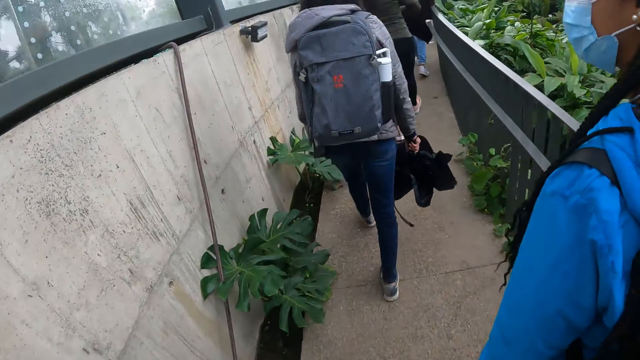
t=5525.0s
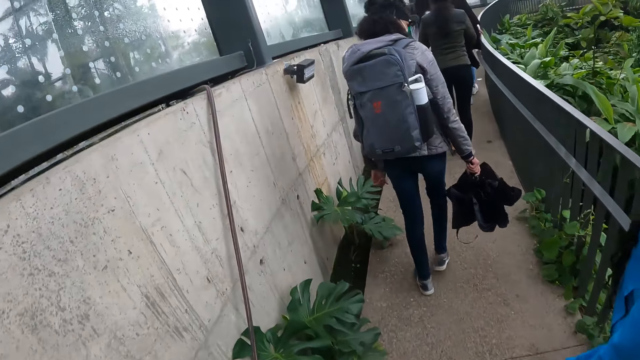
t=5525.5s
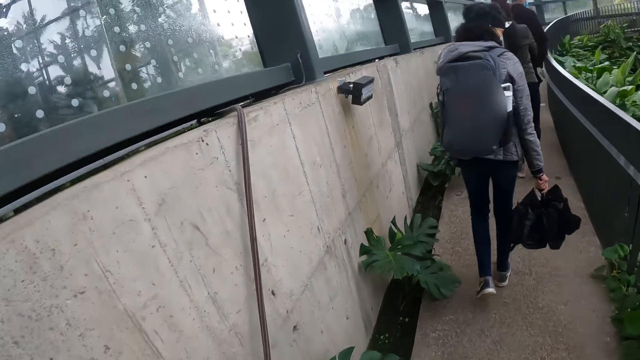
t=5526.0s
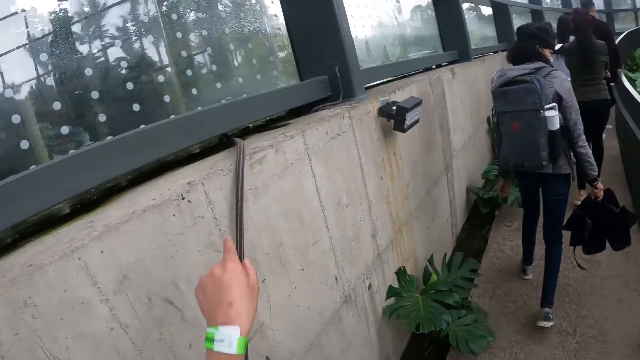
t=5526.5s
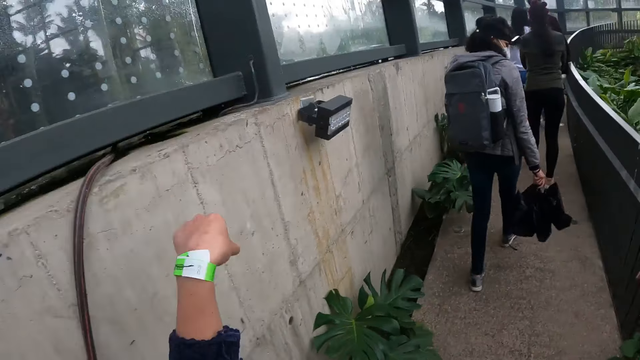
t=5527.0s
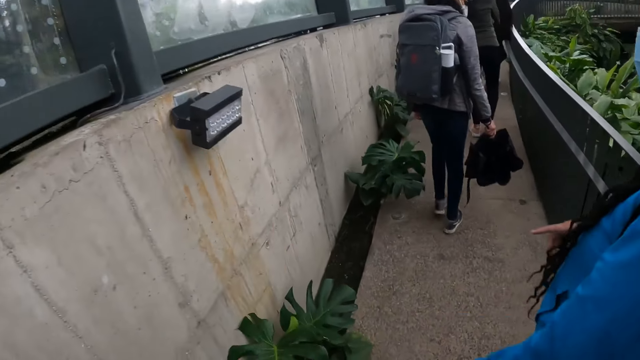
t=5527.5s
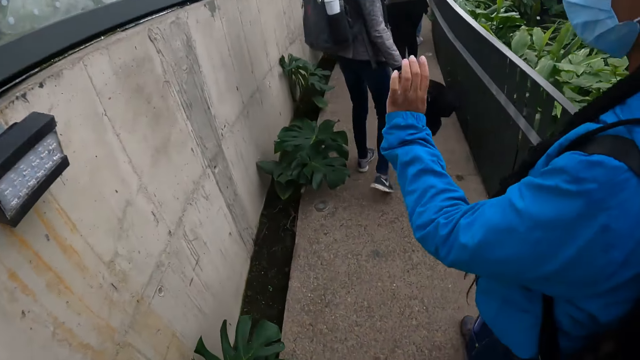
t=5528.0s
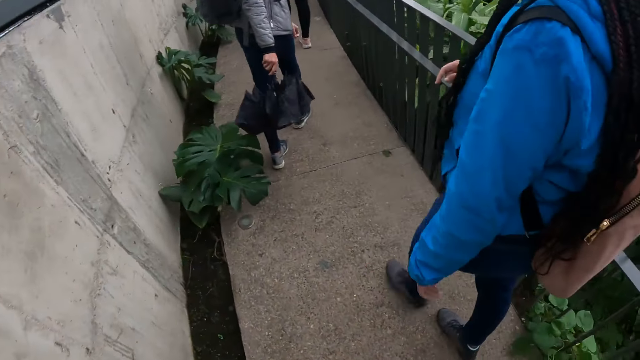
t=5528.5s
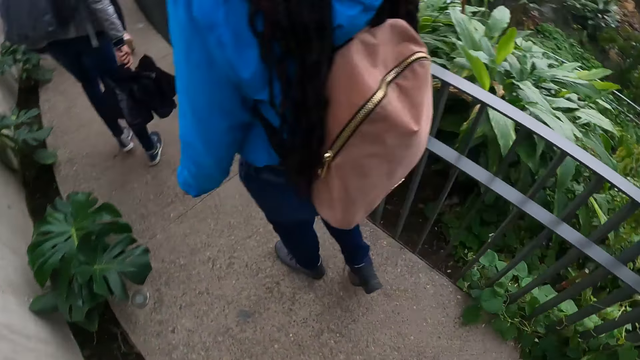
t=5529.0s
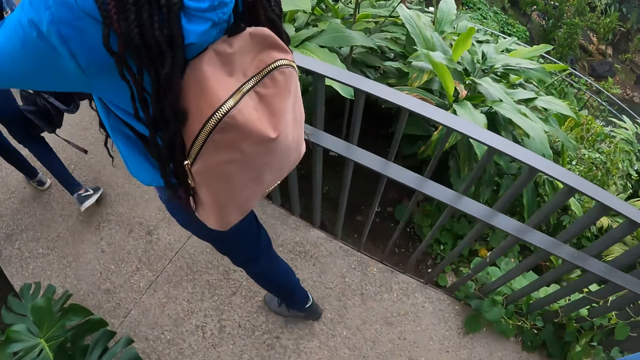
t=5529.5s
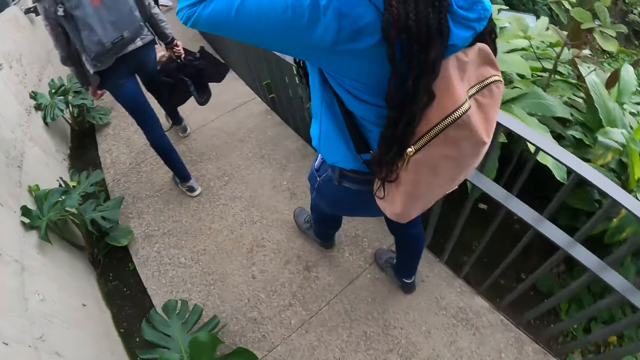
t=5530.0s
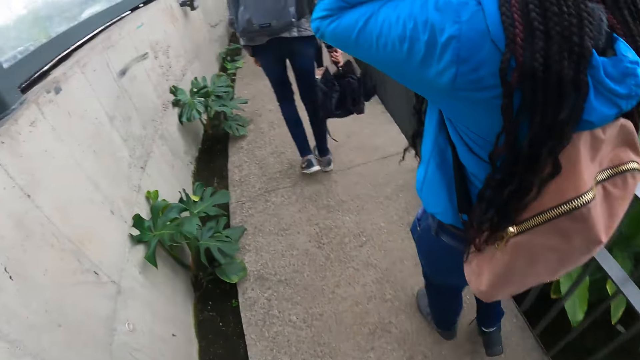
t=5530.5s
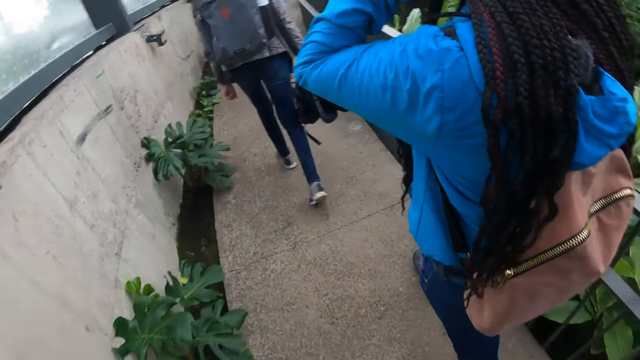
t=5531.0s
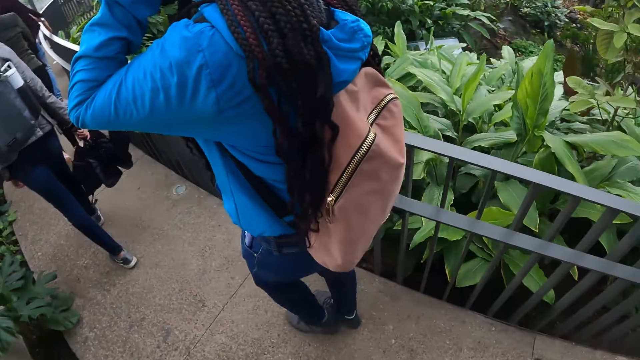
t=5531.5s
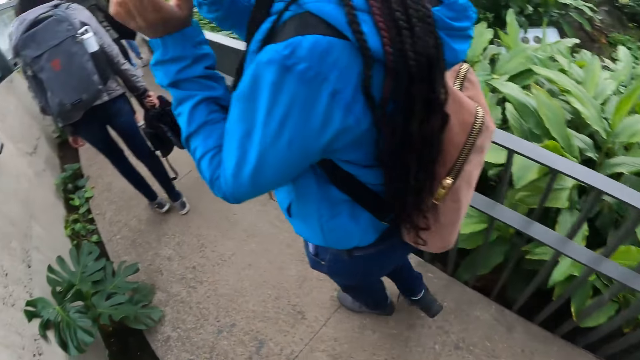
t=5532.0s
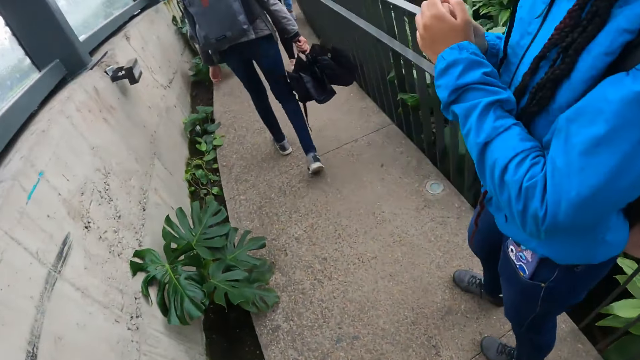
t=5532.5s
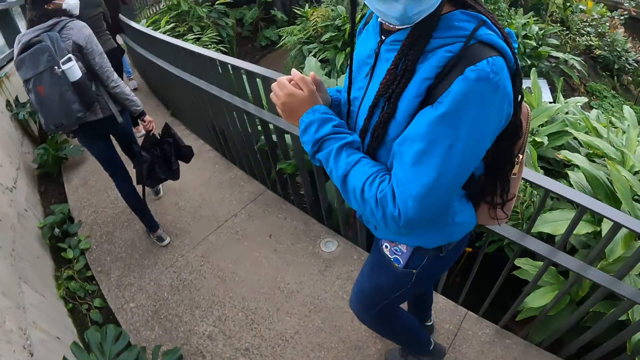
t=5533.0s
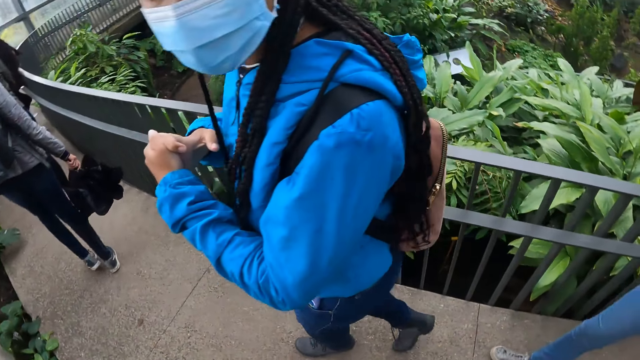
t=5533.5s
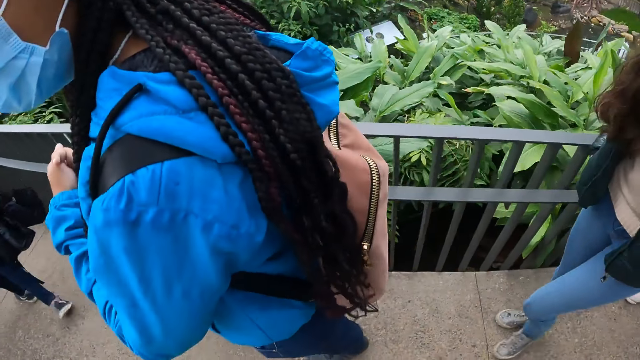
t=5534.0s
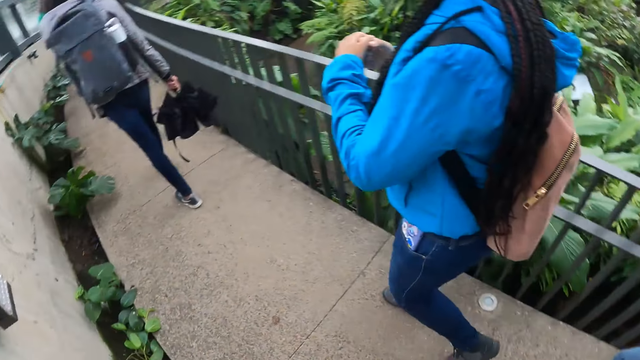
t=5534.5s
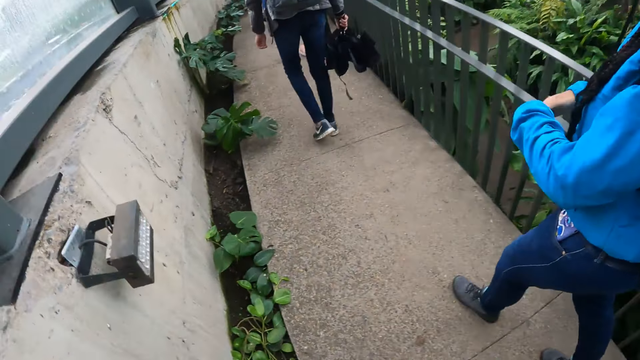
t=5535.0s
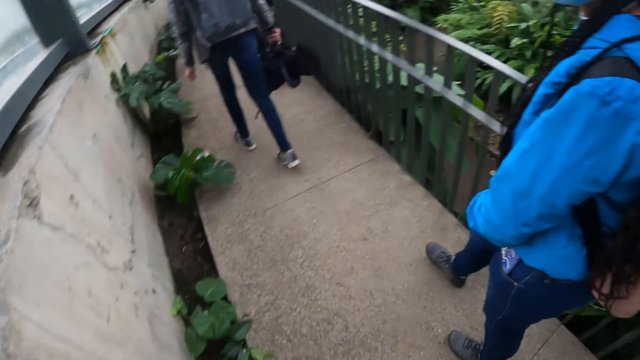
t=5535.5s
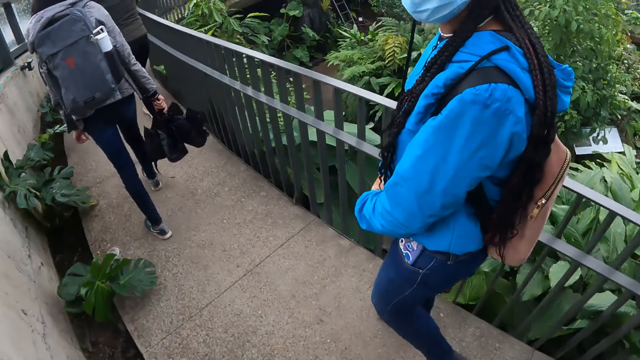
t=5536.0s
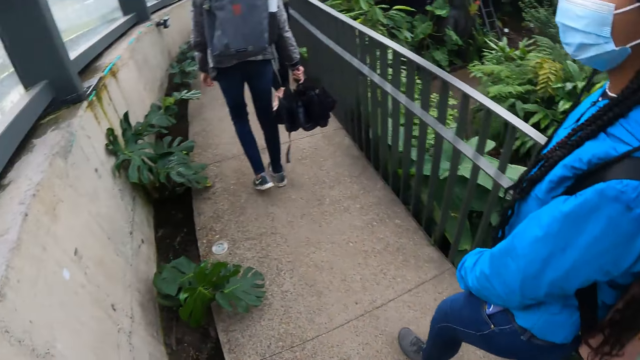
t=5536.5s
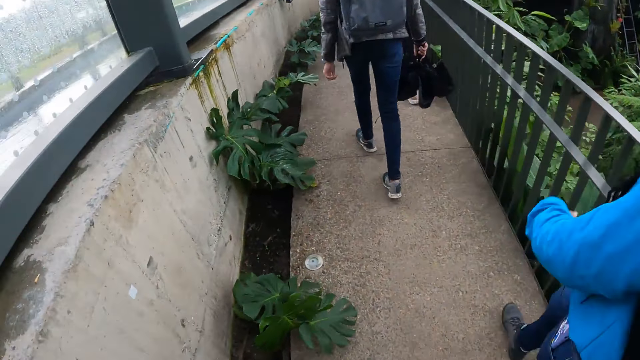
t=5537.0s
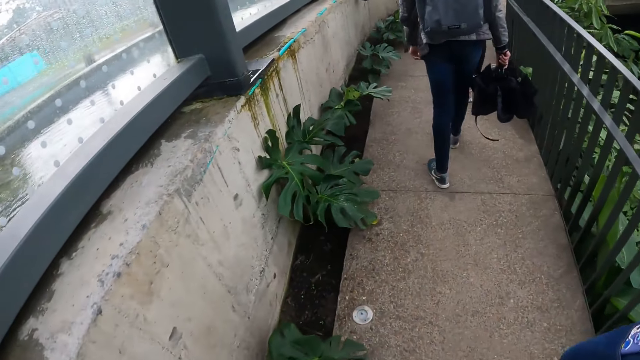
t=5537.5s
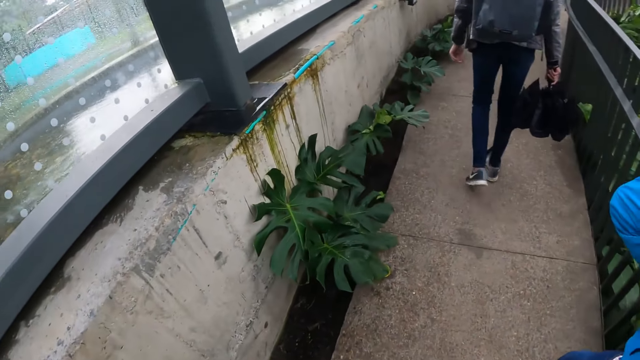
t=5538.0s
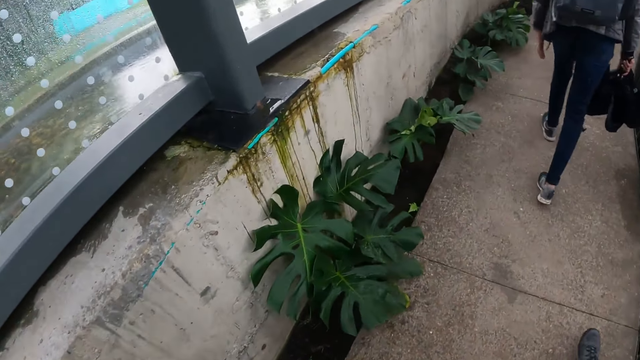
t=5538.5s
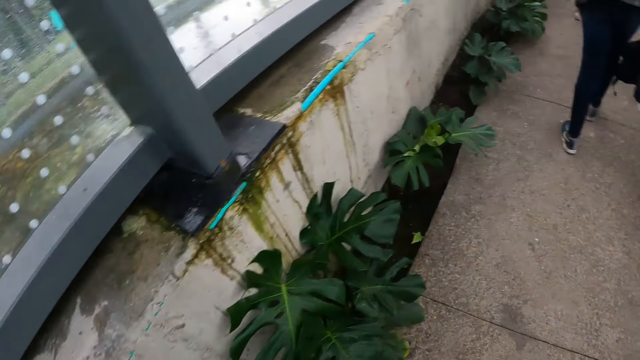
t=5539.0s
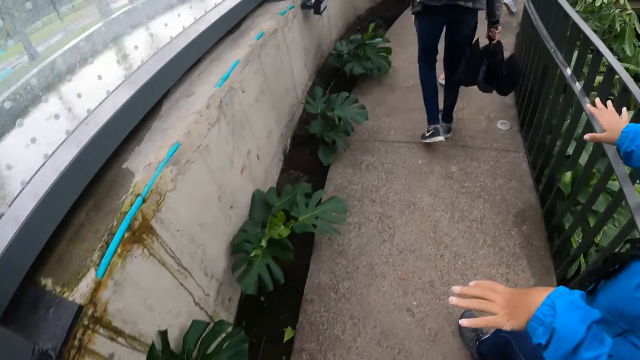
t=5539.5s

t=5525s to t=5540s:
The camera wearer points her left hand towards a window or wall. The woman interacts with the camera wearer. The camera wearer walks on the bridge in the park alongside a group of people. The woman raises her left hand towards her face. The woman lowers her hands. The woman interacts with the camera wearer. The woman joins her hands together. The woman interacts with the camera wearer. The camera wearer walks on the bridge in the park alongside the group of people.

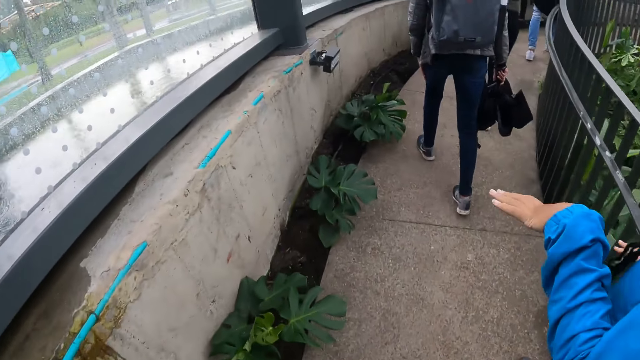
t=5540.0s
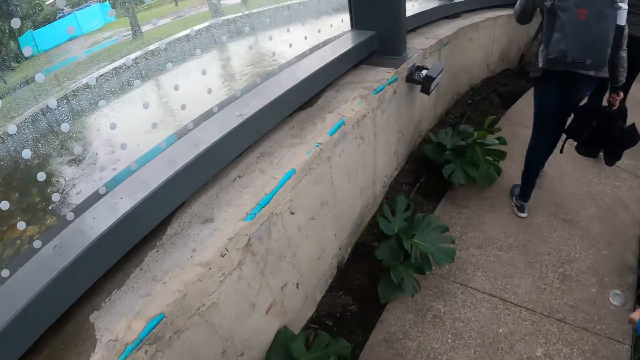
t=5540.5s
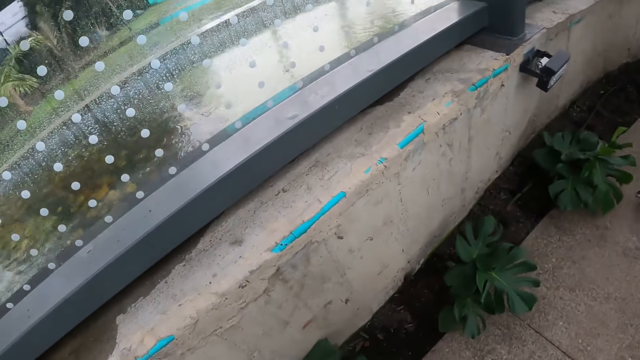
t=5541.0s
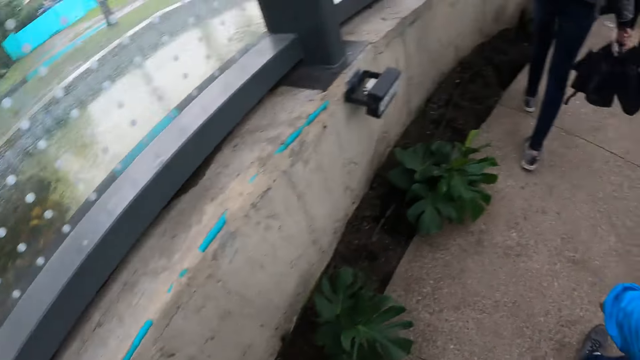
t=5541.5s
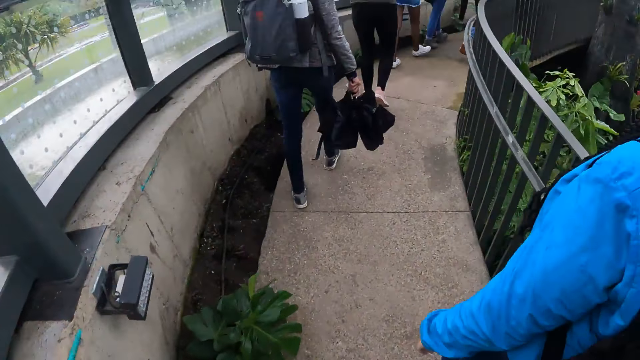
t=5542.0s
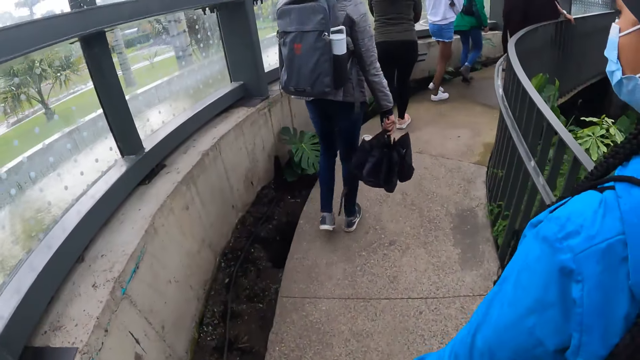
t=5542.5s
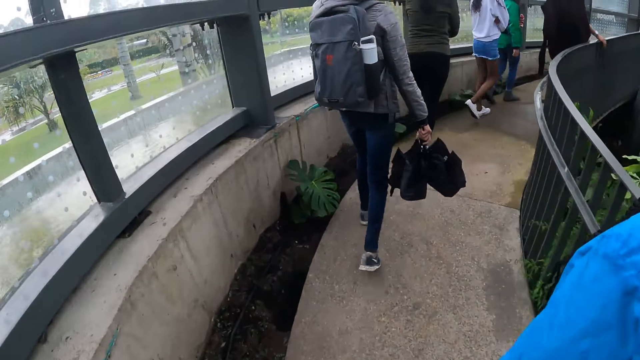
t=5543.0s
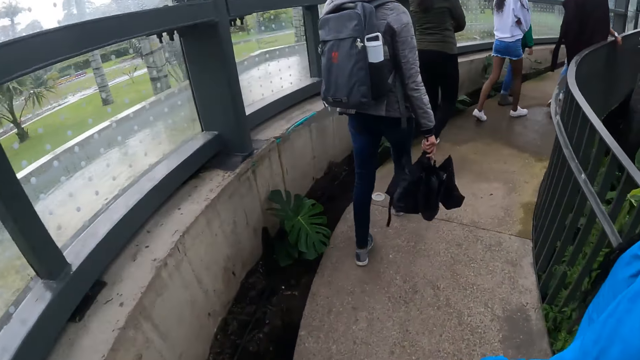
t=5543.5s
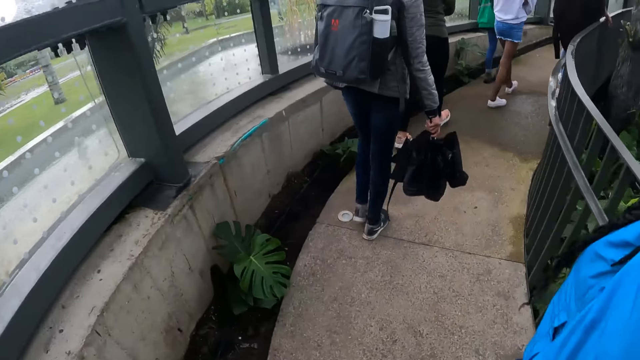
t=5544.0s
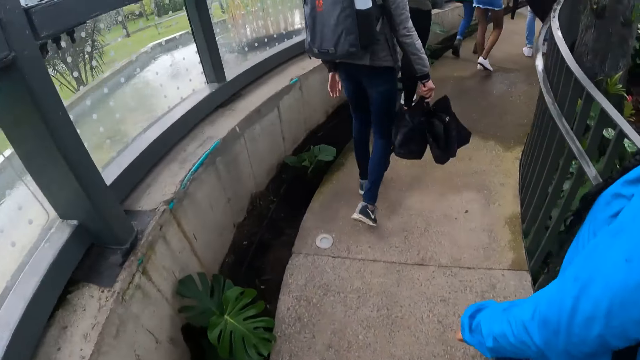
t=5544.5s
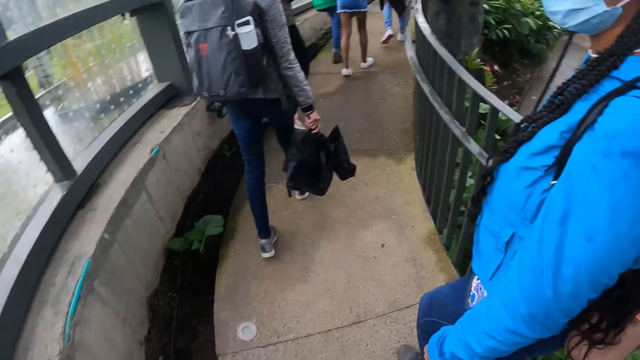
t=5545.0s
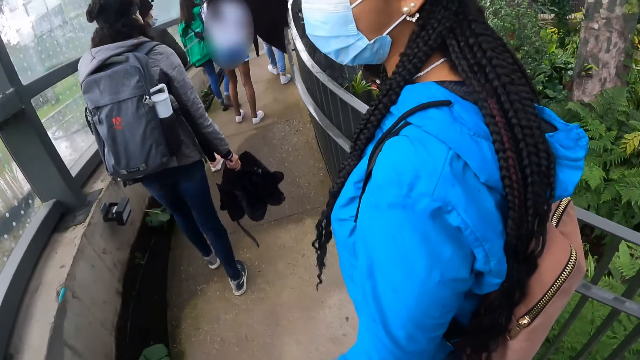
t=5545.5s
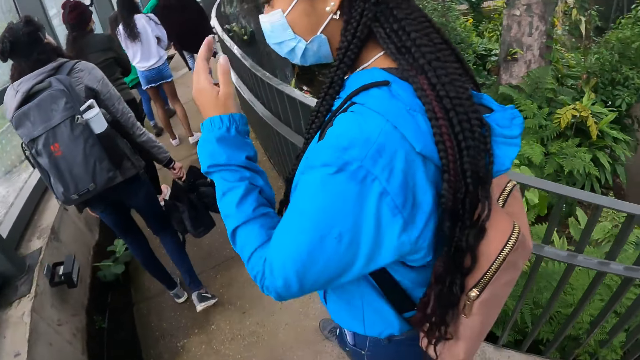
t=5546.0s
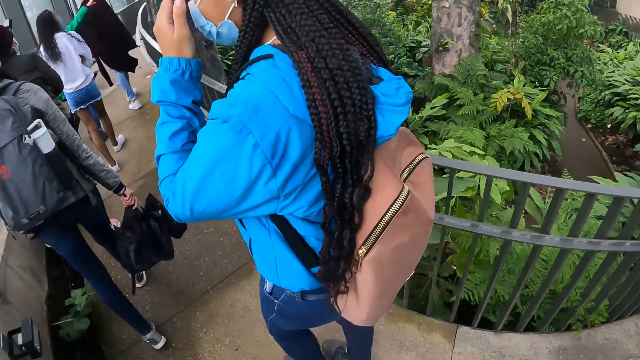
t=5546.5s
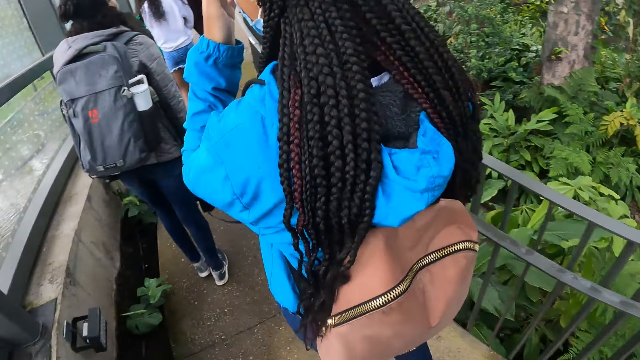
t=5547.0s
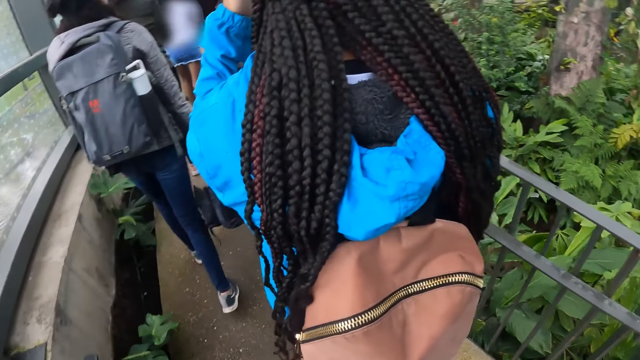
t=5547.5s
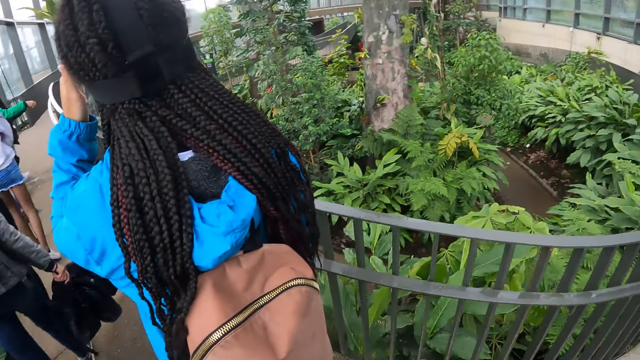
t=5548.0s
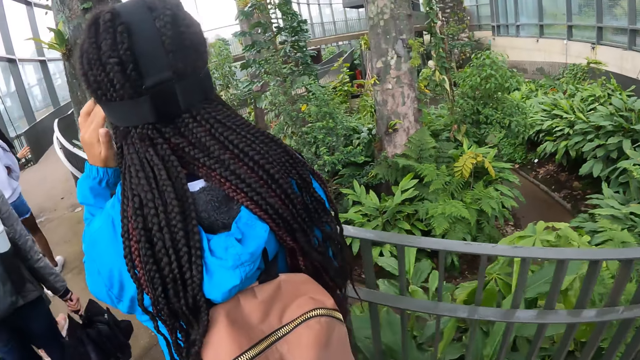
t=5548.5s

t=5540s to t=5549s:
The woman raises her left hand towards her face.
